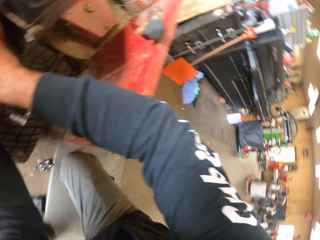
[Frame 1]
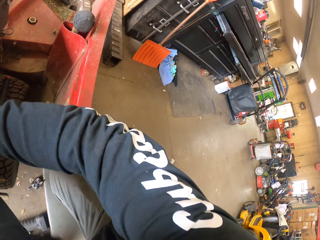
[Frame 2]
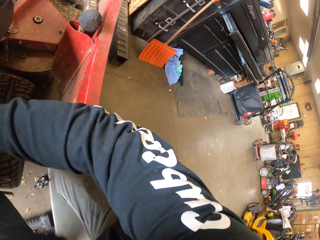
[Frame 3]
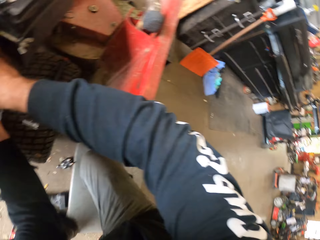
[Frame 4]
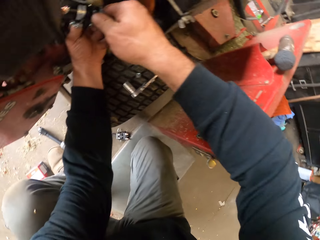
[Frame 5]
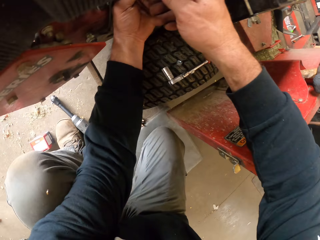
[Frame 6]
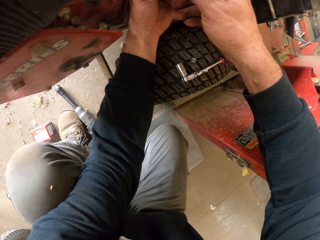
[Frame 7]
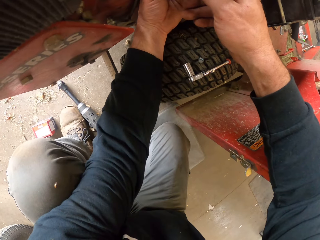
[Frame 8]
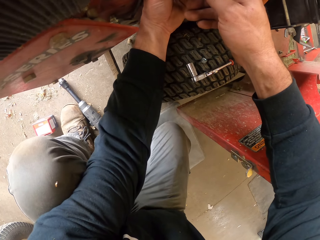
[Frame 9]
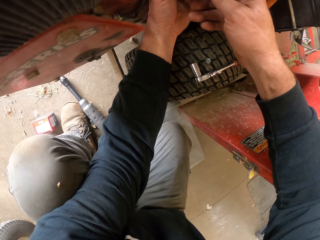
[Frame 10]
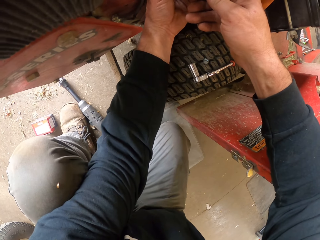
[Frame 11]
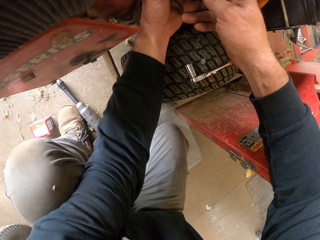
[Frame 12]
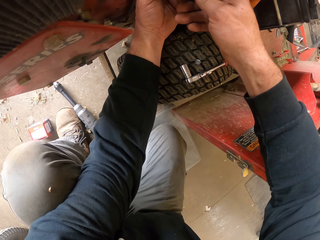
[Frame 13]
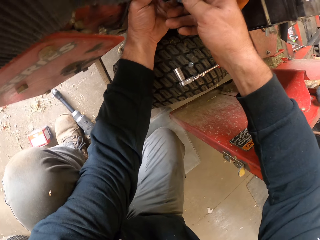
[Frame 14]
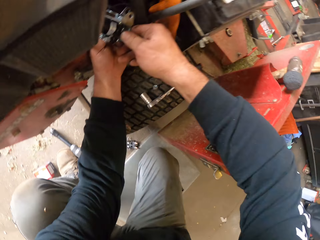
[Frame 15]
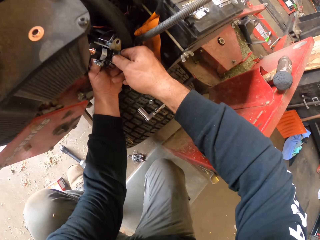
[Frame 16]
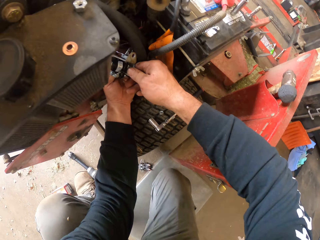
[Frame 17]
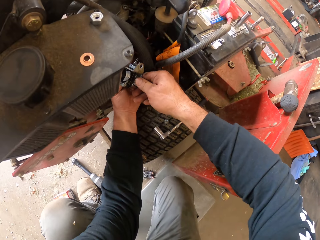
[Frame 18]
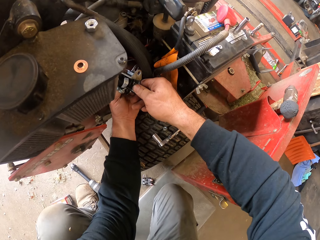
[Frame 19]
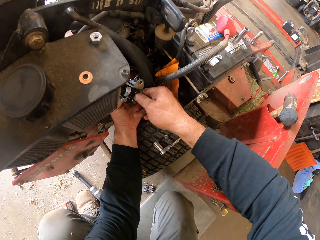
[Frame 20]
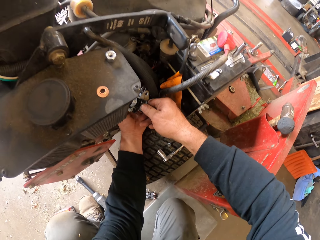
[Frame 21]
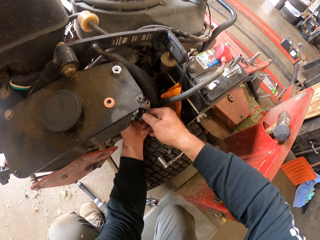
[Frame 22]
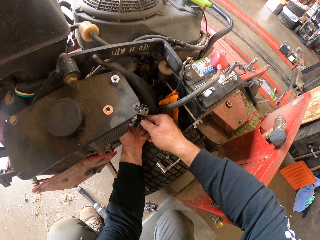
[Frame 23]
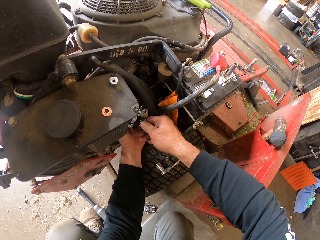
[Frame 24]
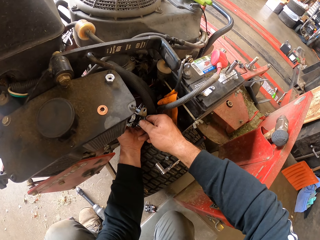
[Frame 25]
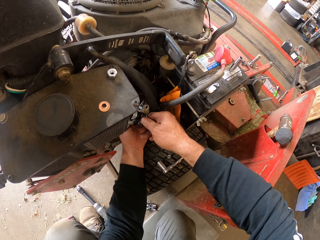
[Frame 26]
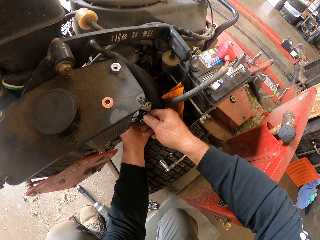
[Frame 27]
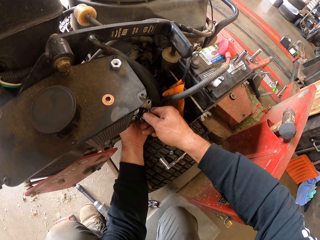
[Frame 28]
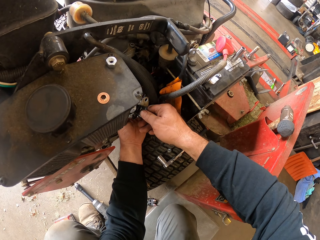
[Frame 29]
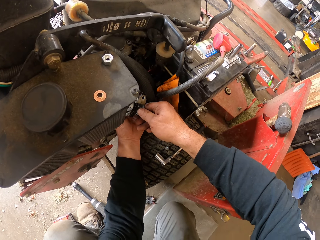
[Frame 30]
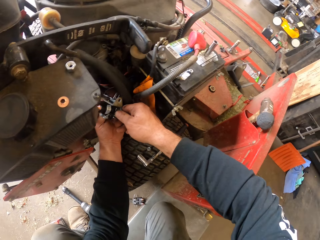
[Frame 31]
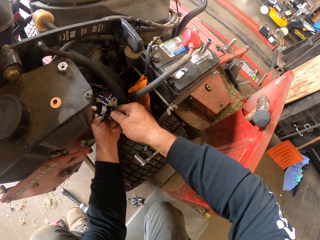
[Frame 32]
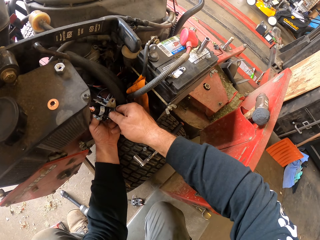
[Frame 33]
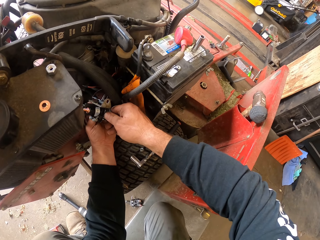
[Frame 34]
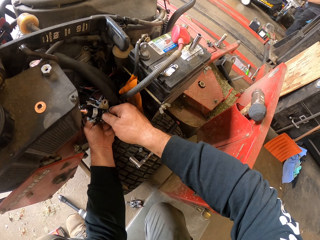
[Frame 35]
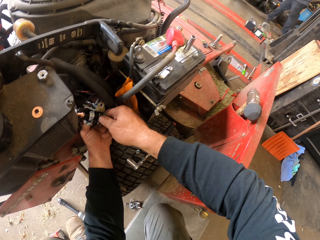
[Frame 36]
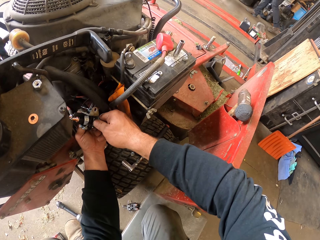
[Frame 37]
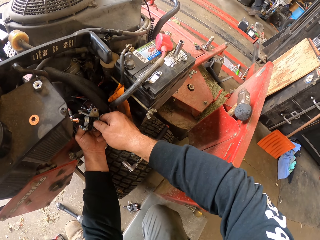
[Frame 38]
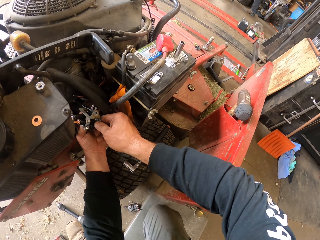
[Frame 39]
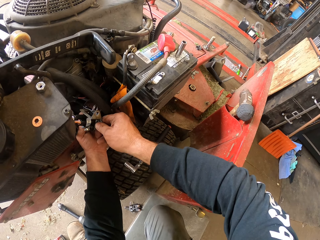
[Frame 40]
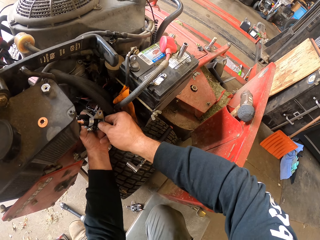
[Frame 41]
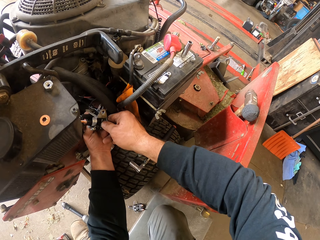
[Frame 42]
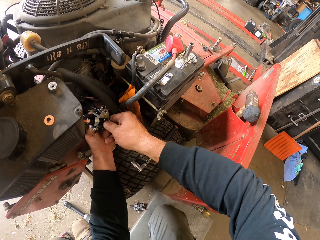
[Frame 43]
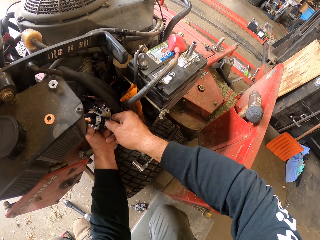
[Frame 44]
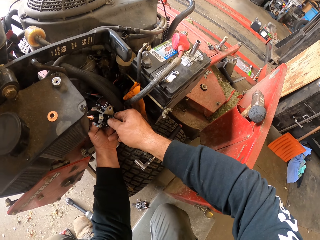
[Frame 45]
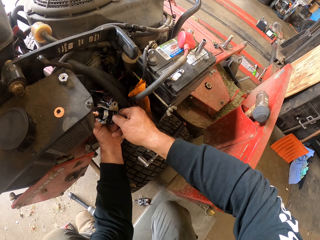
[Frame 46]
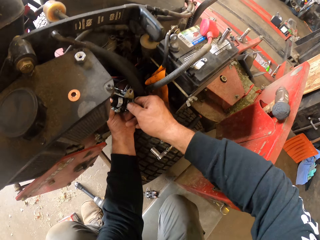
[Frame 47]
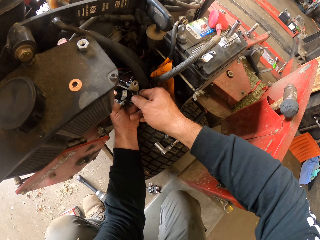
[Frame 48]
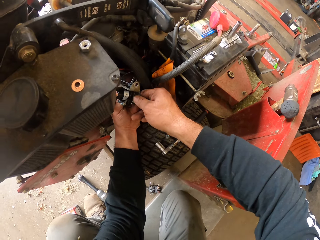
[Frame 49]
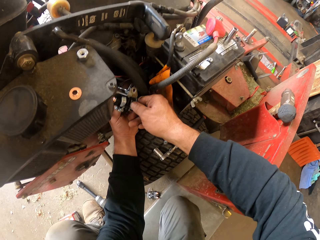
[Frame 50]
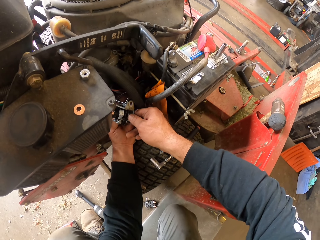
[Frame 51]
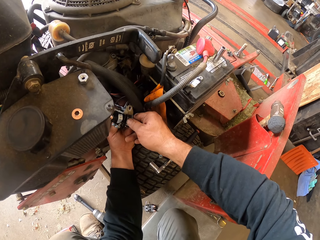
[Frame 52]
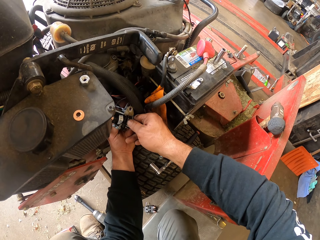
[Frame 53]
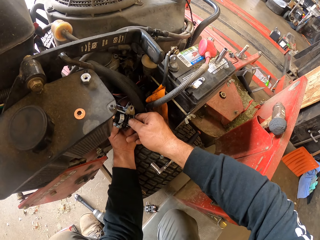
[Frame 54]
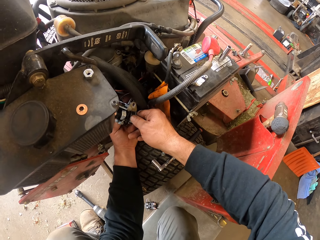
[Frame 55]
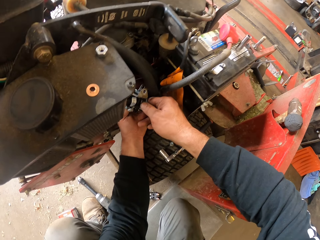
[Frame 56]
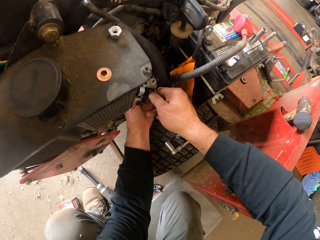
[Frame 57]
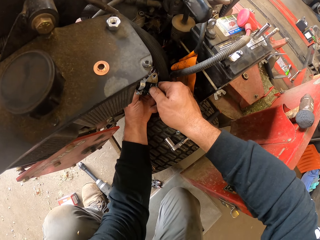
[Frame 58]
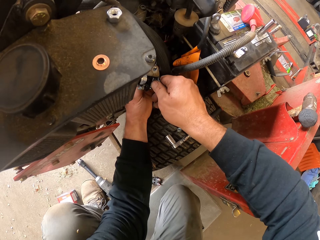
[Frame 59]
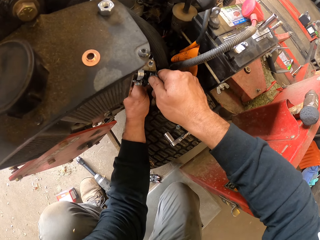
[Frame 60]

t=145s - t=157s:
The camera wearer looks around. They tighten the bolt into the carburetor. A man drives a lawn mower past the camera wearer. The camera wearer tightens the bolt into the carburetor again.

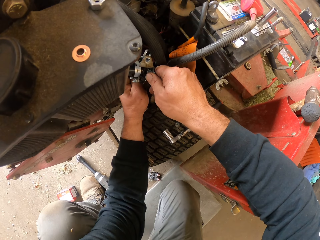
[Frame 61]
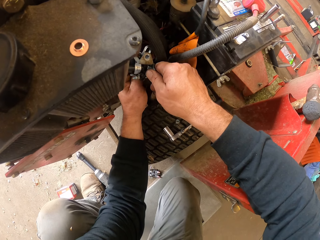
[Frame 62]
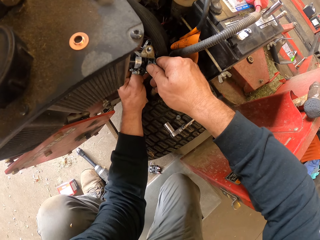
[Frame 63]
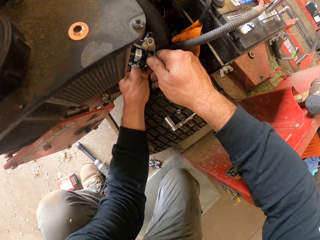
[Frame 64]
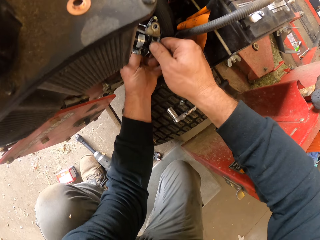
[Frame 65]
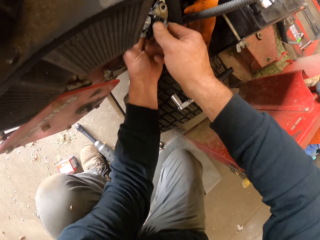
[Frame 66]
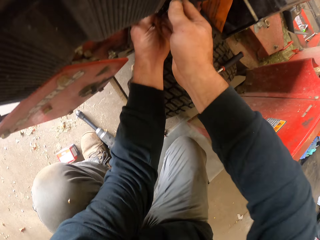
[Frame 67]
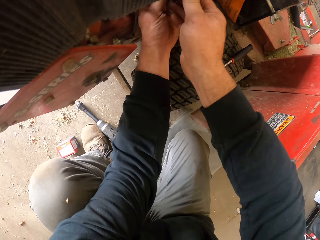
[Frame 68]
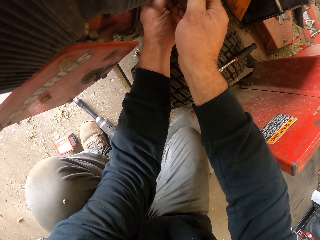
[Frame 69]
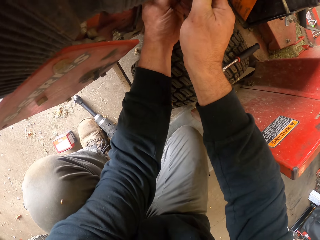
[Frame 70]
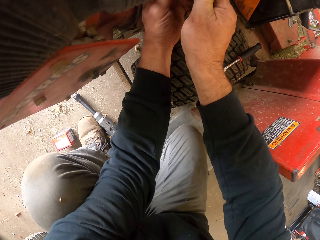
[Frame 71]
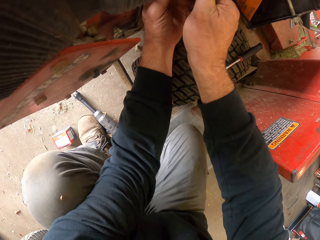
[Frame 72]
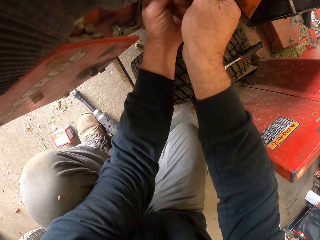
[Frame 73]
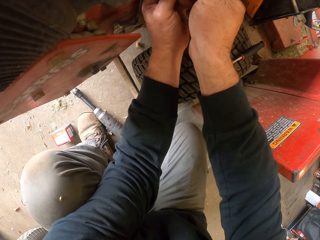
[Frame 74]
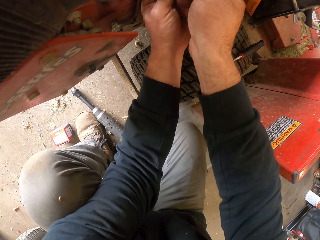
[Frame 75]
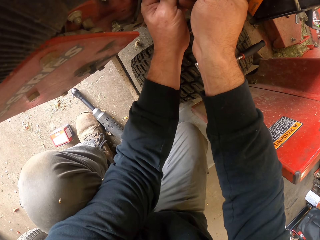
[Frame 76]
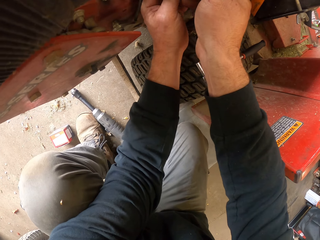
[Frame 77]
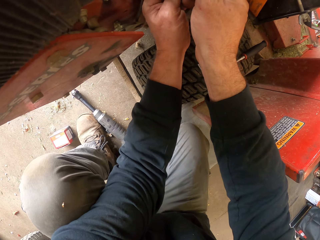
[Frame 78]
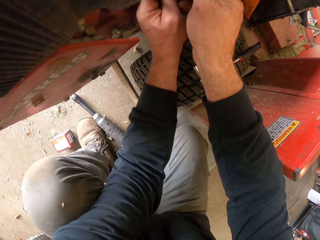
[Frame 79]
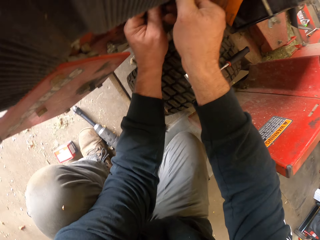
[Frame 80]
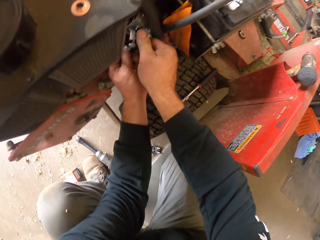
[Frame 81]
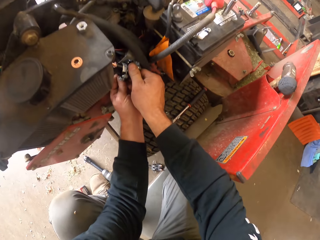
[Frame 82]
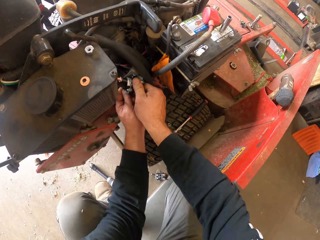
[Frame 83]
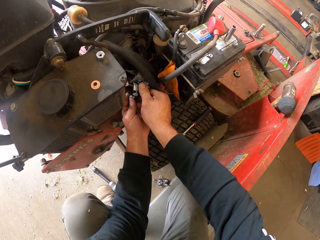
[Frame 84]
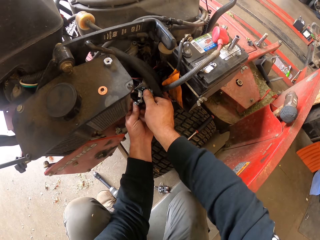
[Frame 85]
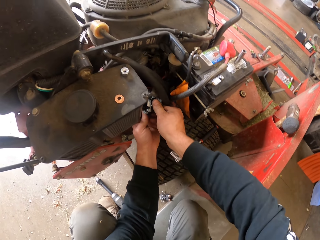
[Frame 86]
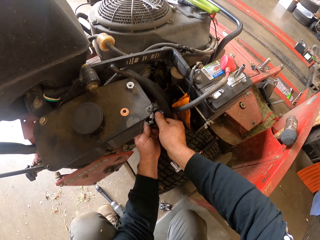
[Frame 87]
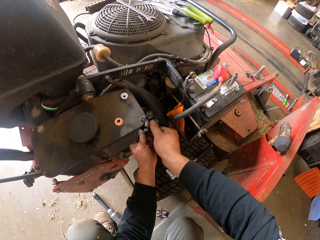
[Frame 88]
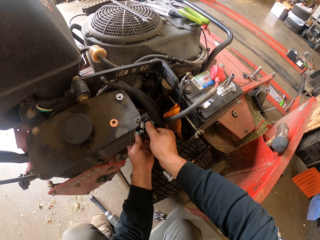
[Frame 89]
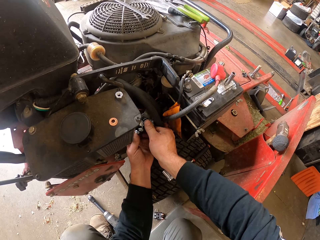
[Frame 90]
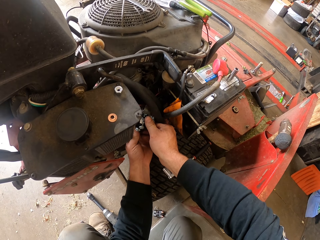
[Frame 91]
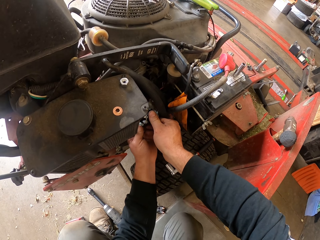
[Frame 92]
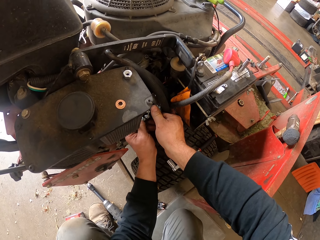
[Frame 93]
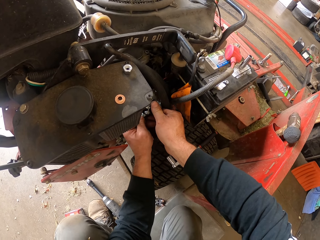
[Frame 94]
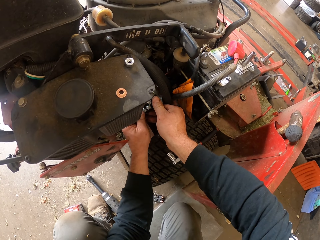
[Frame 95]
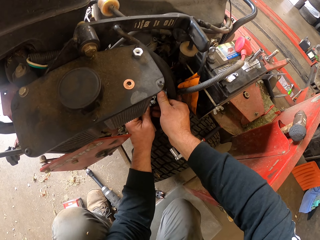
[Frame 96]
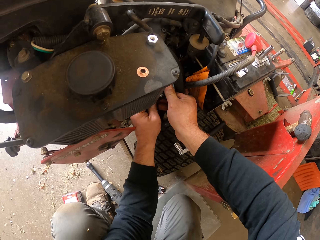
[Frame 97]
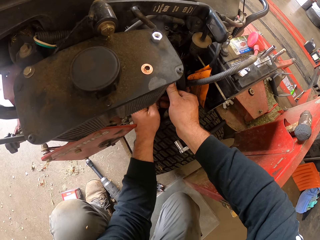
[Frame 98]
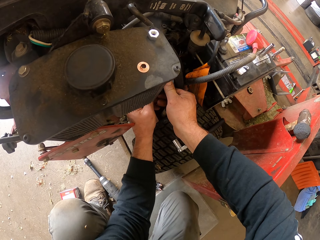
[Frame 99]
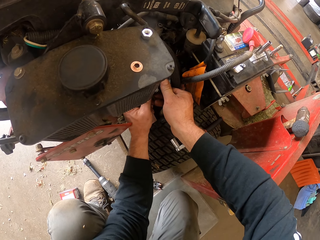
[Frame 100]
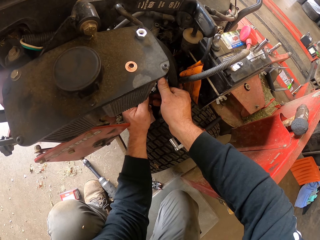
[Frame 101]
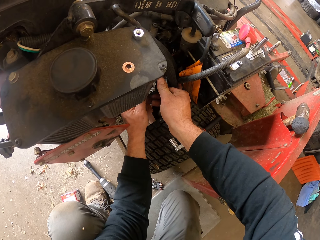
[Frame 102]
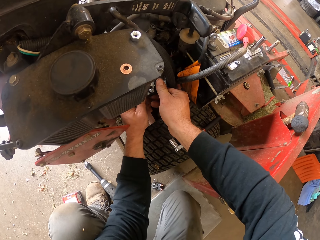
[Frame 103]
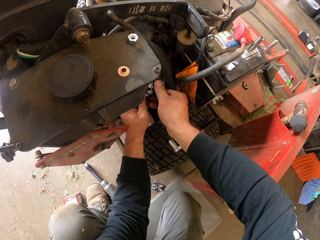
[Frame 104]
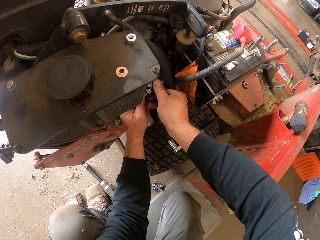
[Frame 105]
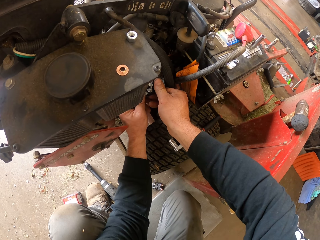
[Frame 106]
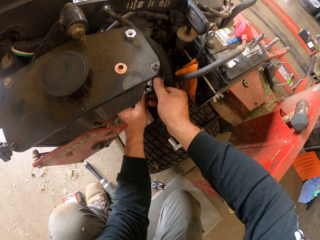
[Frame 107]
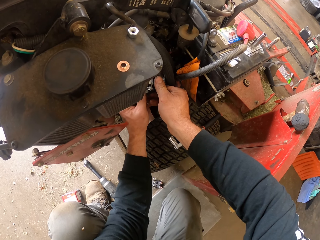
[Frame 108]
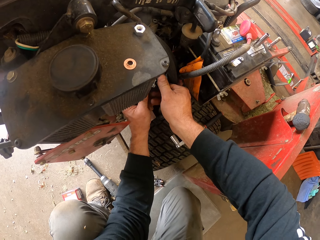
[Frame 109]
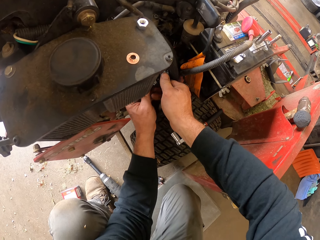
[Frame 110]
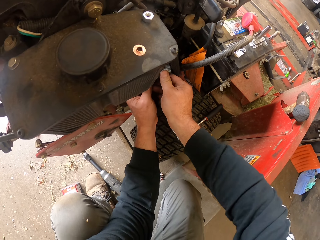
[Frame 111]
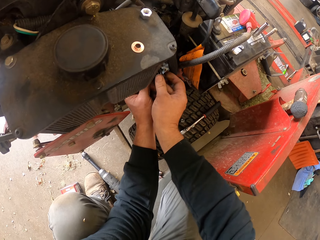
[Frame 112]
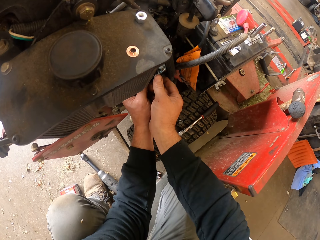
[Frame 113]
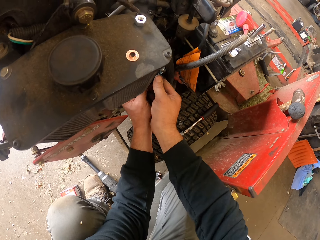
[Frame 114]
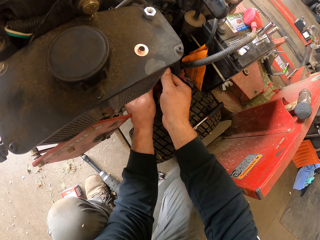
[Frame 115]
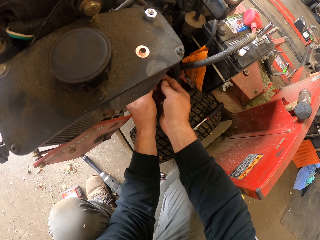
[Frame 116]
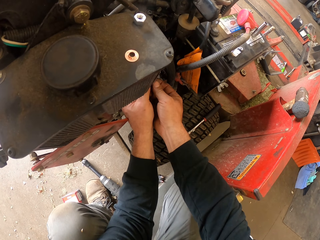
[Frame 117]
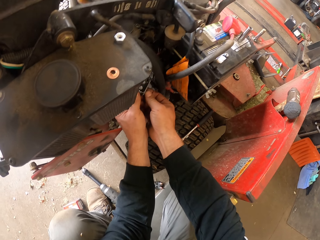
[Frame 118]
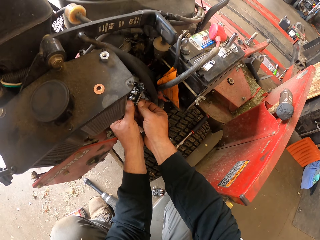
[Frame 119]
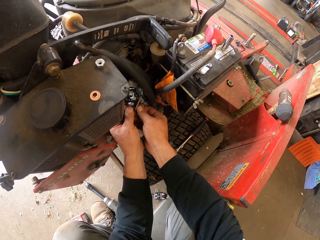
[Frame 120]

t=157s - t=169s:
The camera wearer fixes the lawn tractor.
